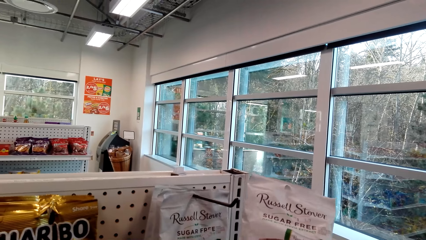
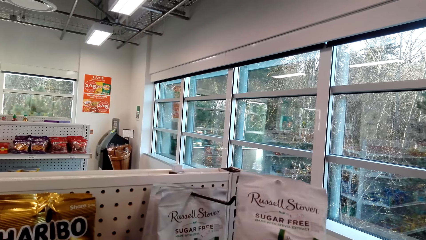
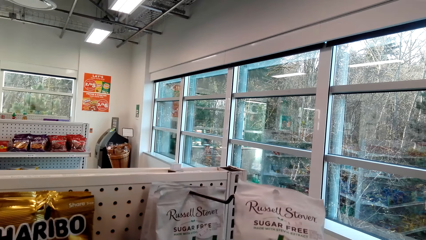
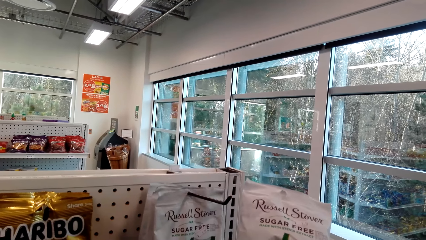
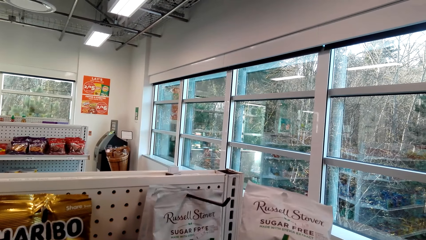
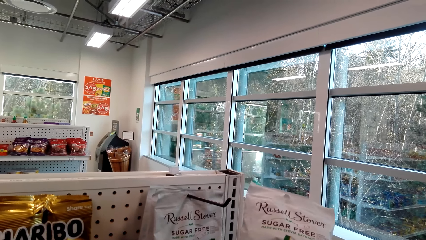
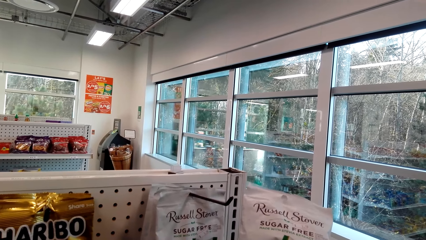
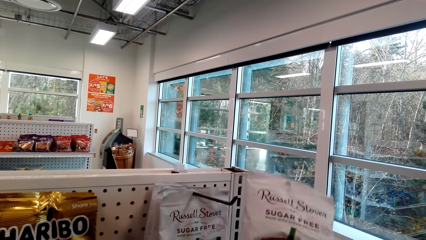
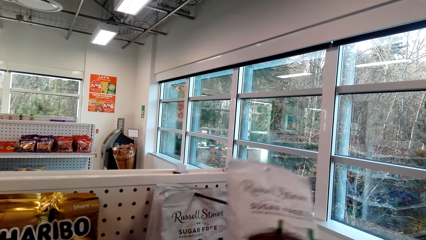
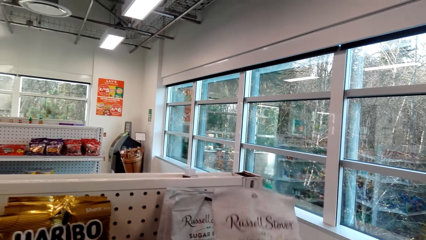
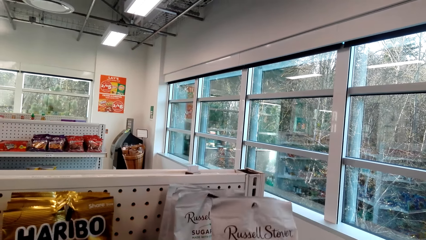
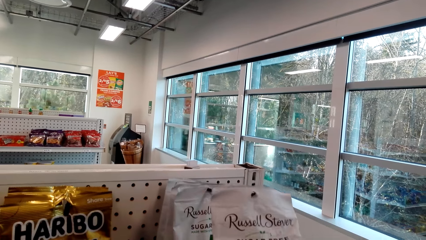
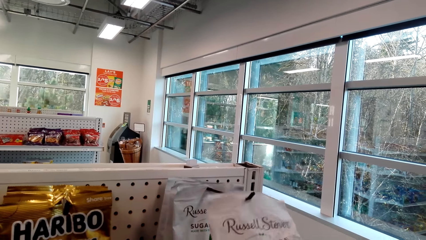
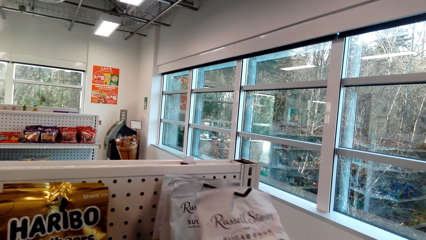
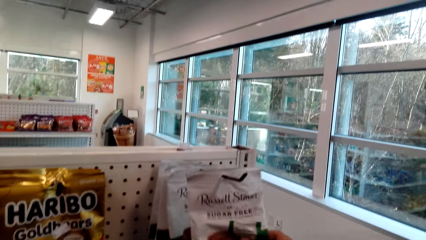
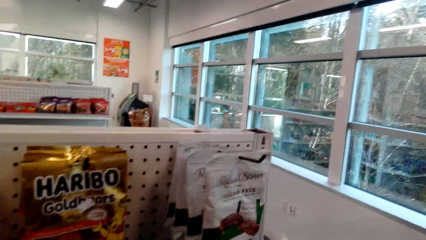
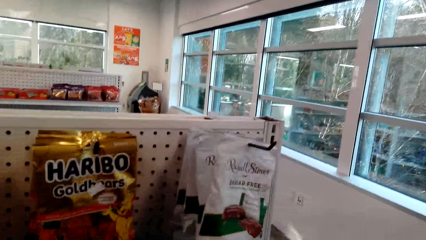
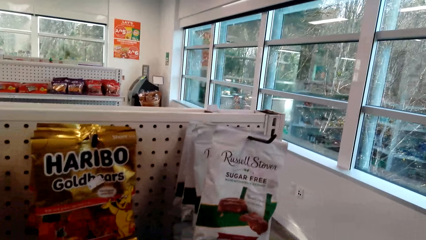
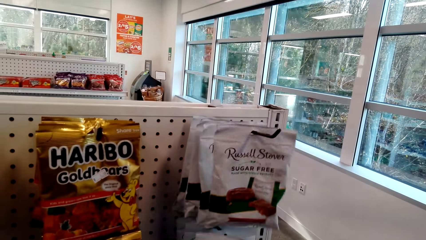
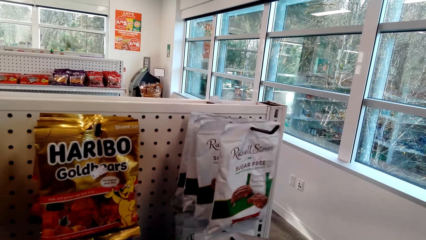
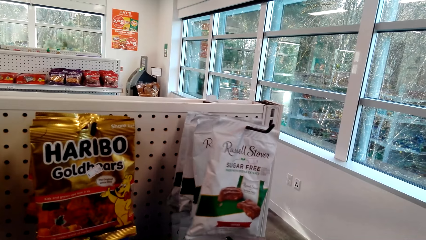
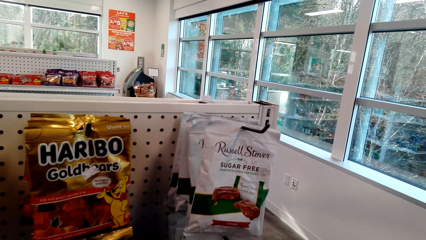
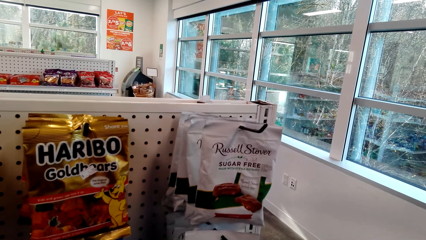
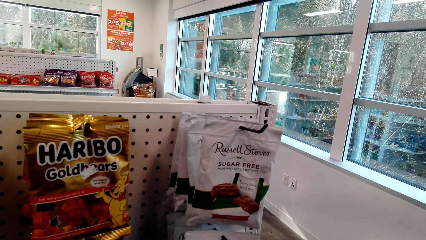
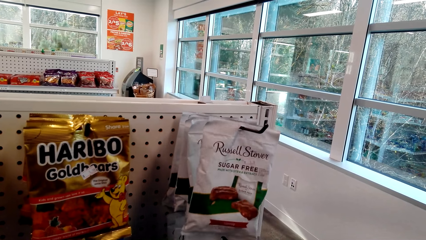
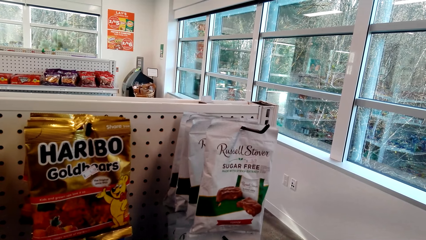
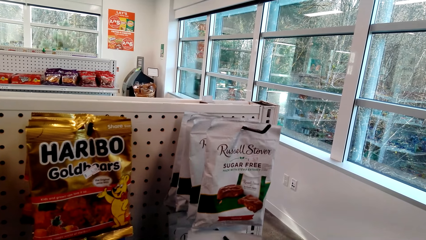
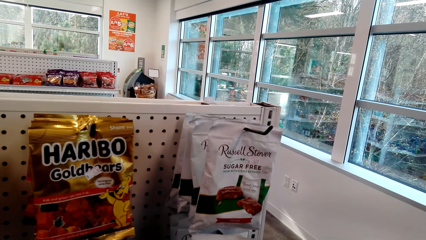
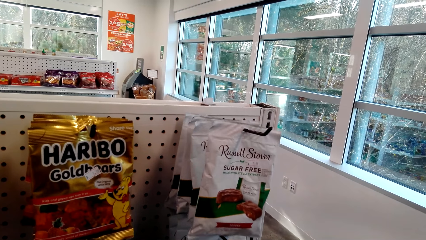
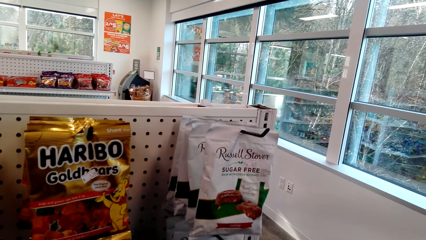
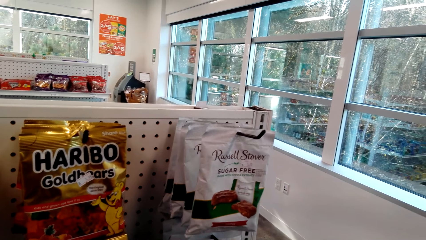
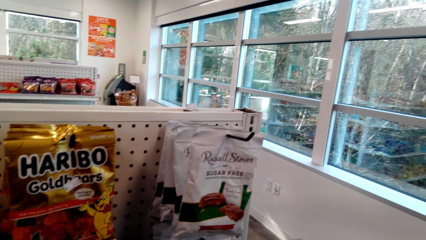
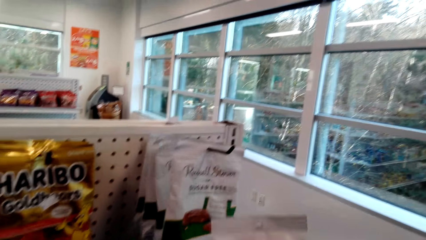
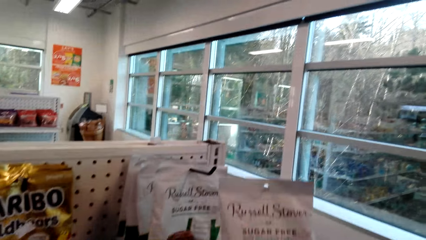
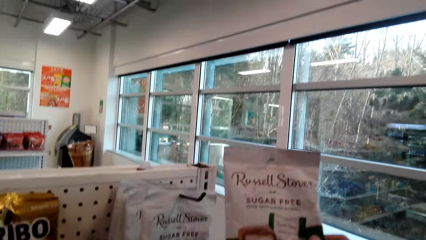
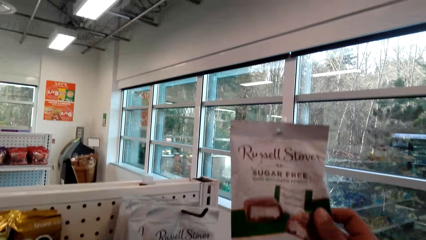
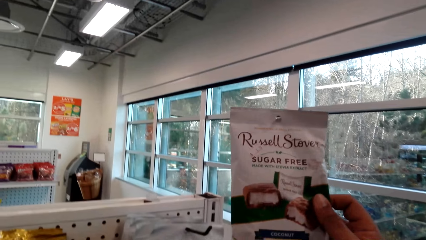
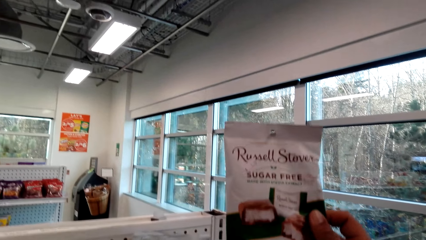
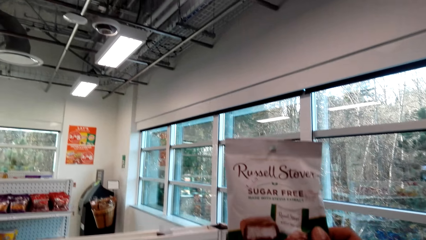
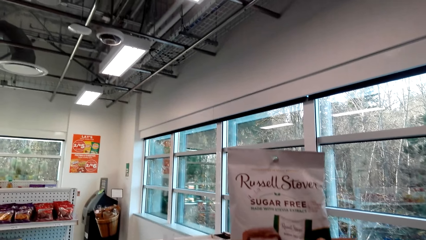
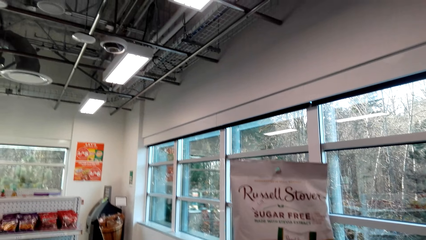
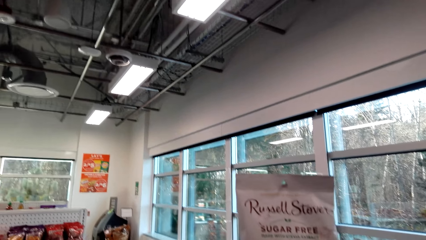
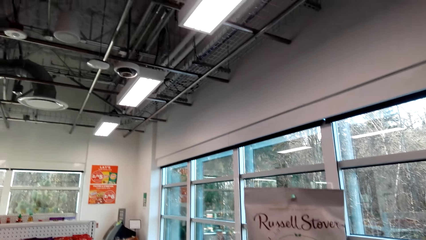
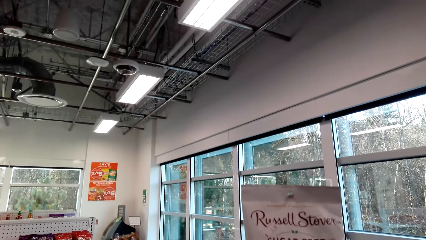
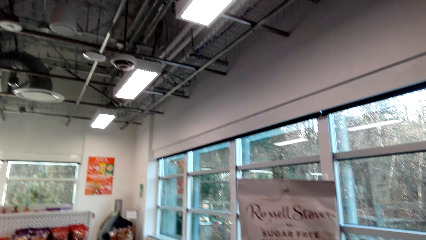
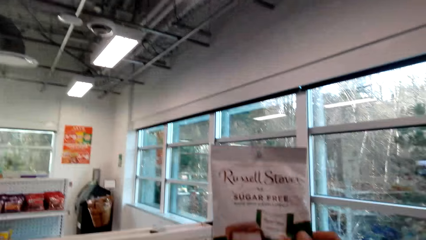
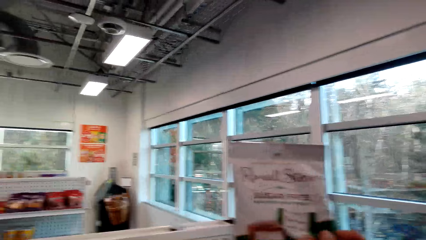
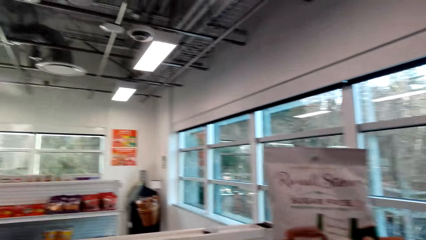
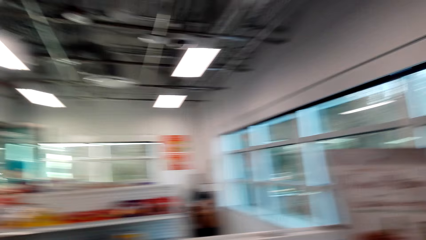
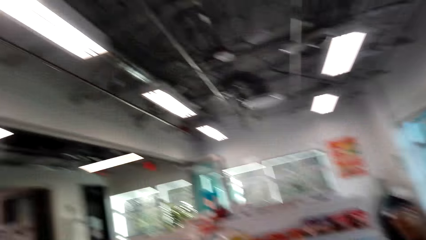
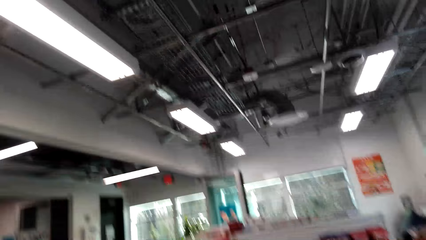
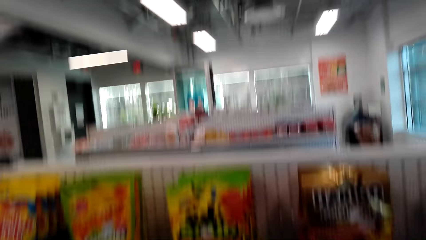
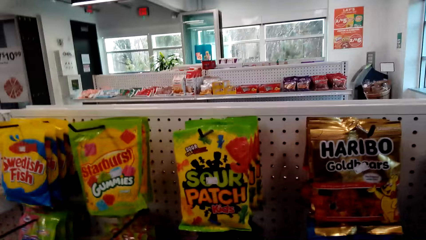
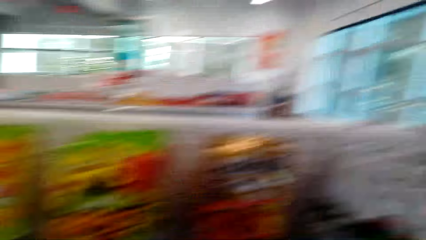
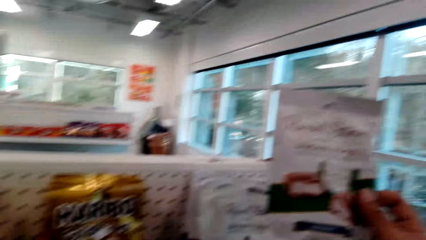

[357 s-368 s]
The camera wearer puts the packet on the hook. They hold the packet.

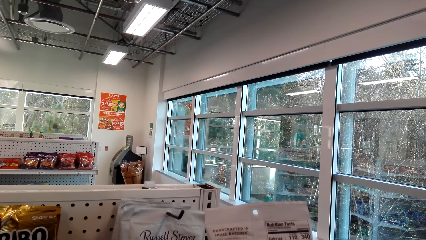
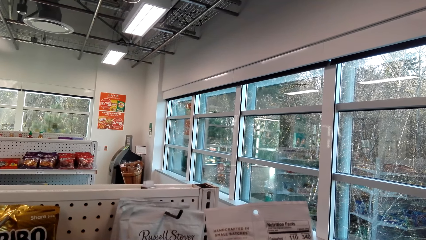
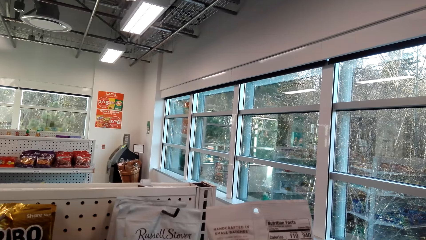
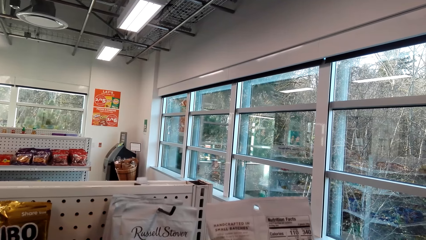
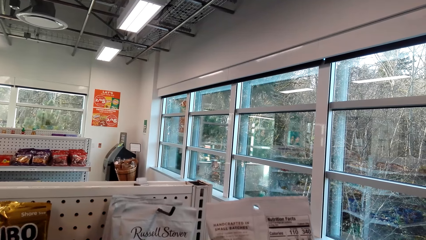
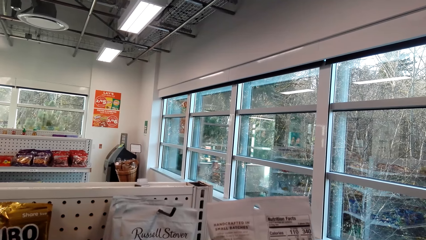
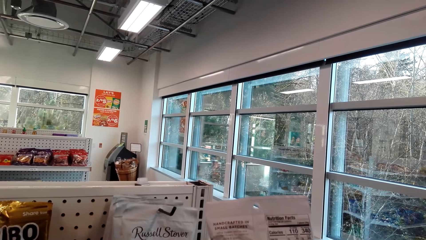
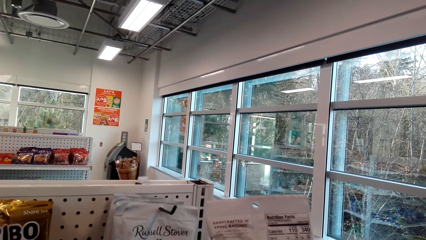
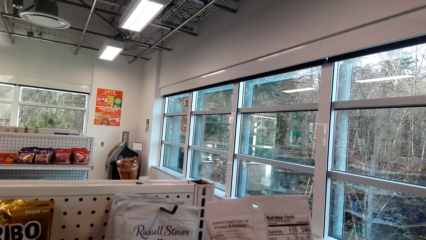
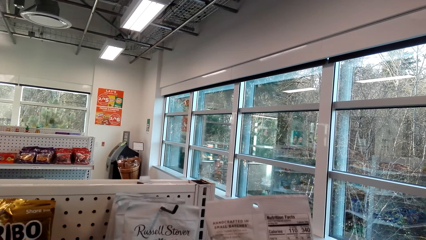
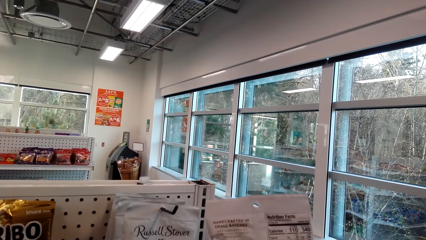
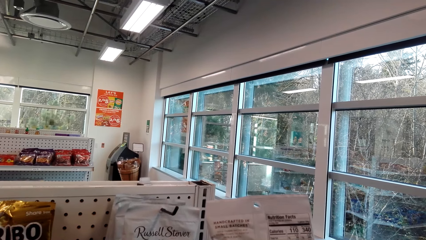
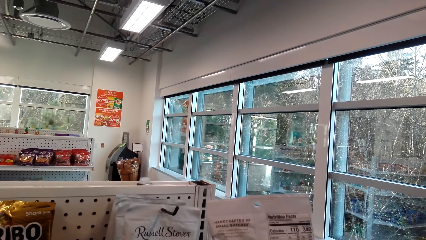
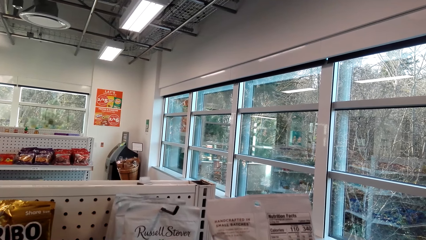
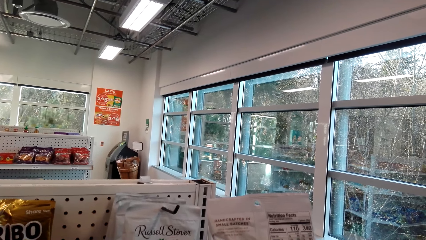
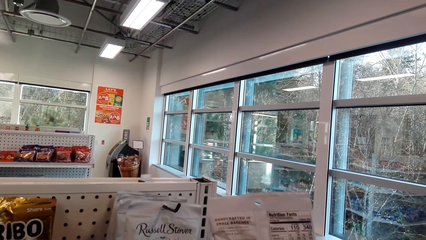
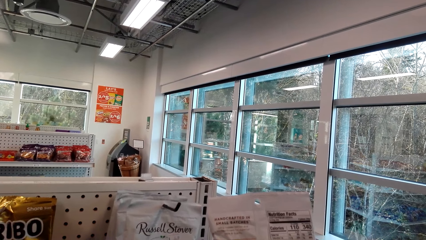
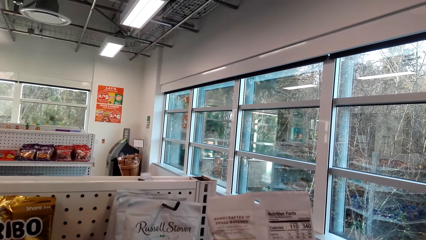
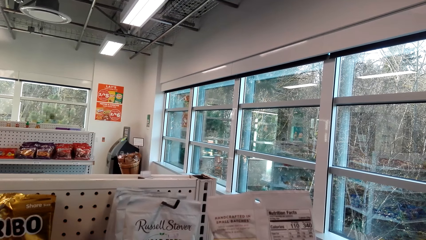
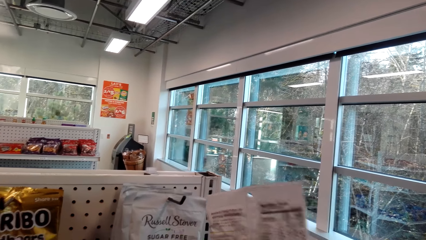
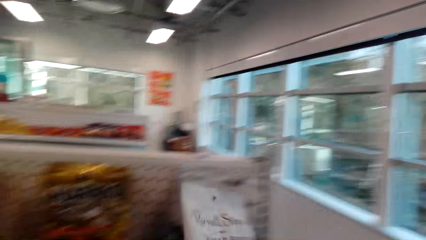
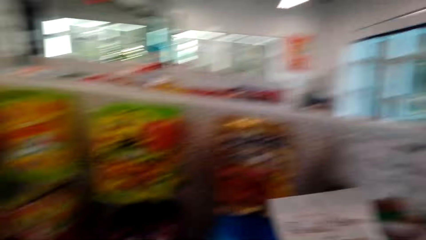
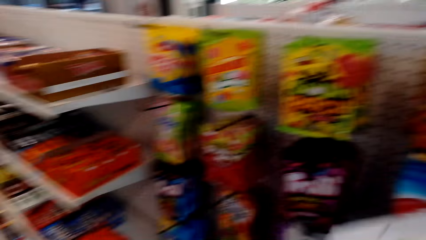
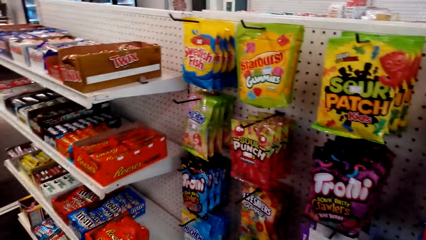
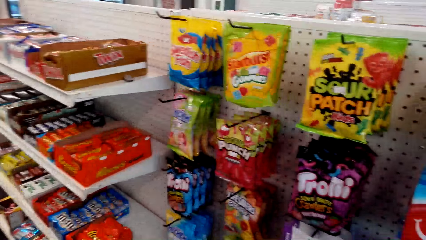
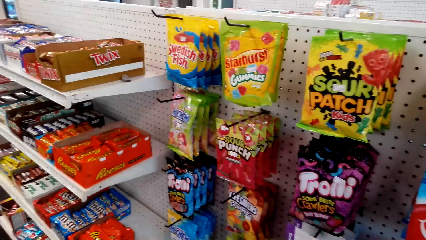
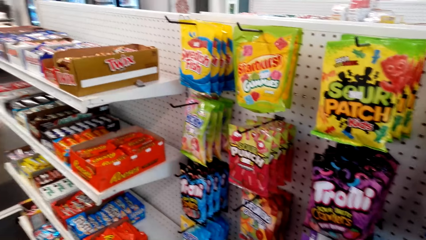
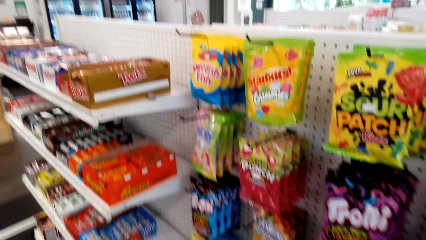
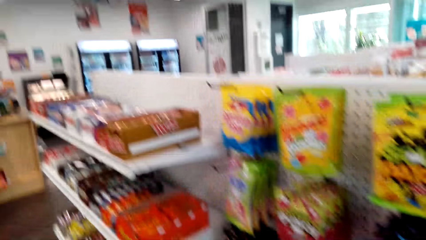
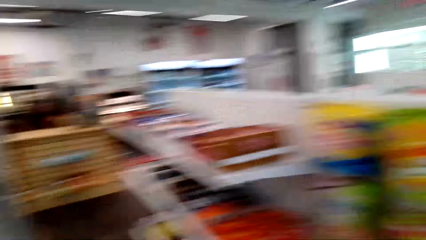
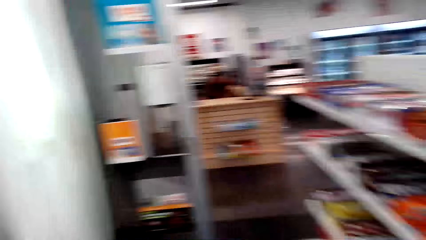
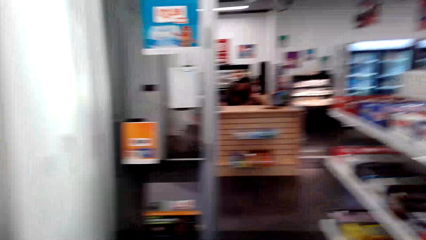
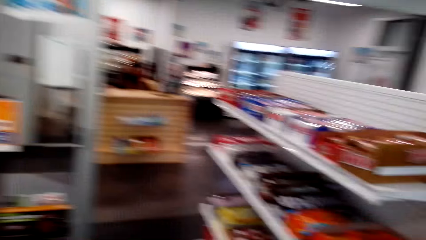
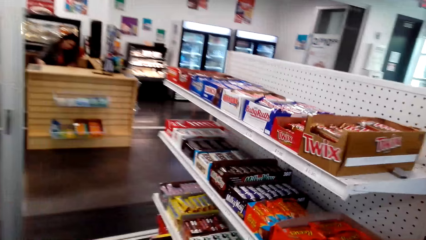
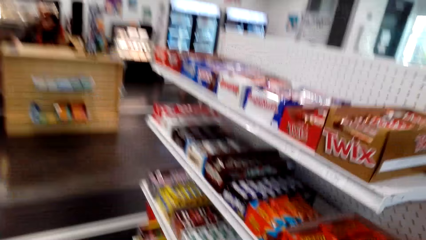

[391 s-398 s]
The camera wearer takes a Russell Steven, looks at it, and returns it.
